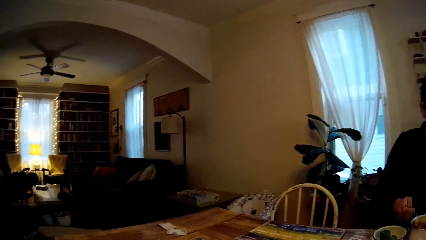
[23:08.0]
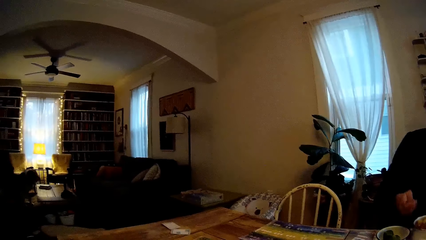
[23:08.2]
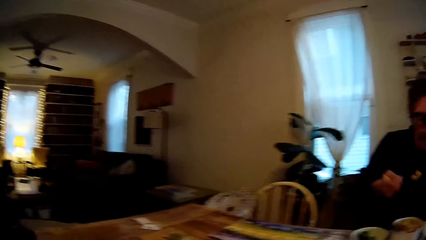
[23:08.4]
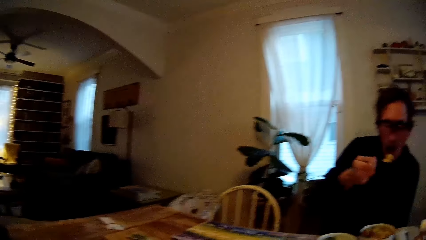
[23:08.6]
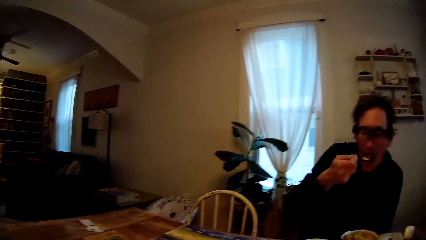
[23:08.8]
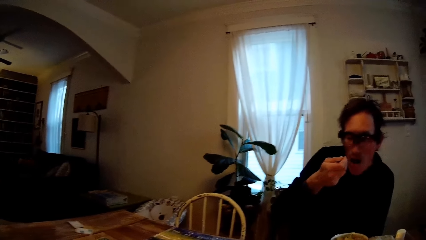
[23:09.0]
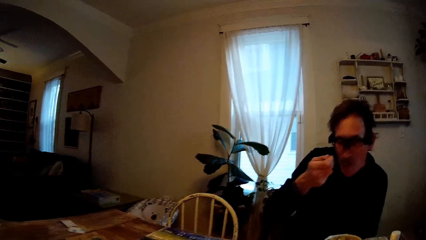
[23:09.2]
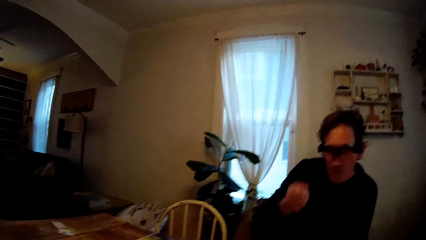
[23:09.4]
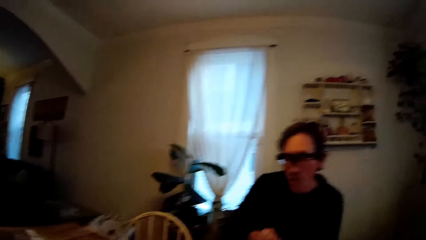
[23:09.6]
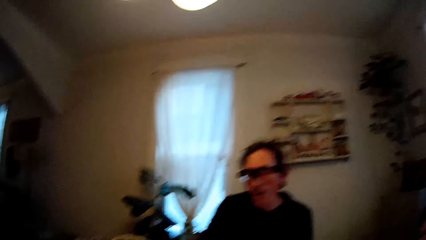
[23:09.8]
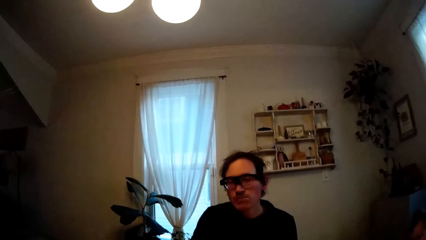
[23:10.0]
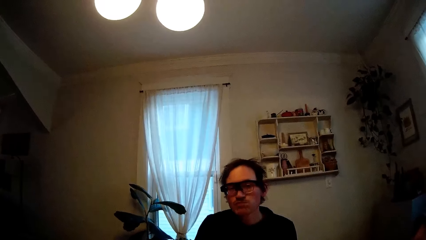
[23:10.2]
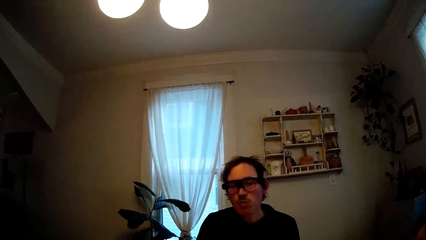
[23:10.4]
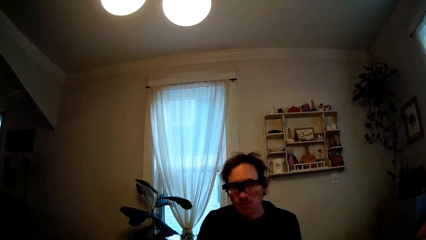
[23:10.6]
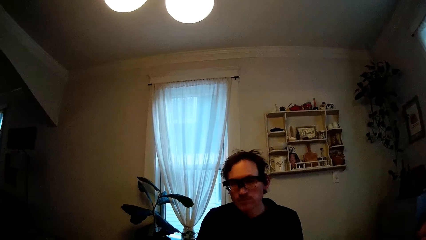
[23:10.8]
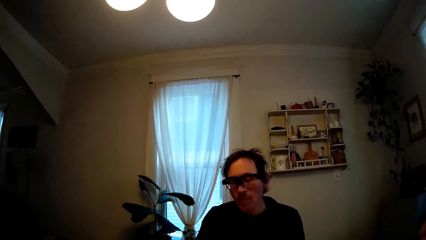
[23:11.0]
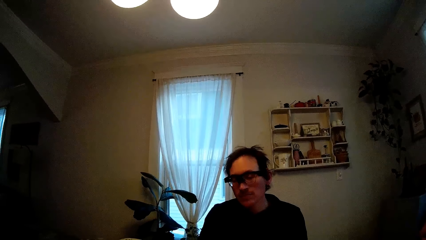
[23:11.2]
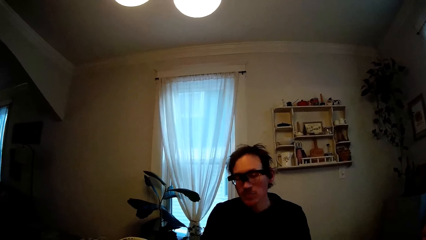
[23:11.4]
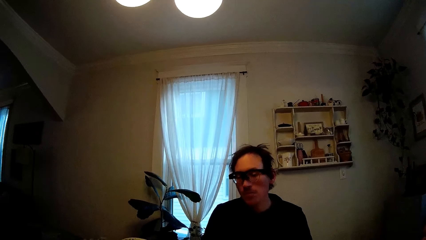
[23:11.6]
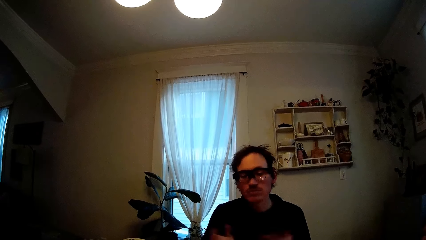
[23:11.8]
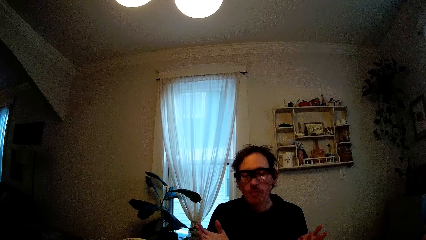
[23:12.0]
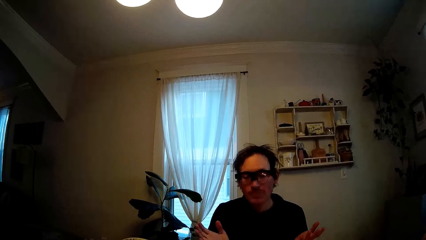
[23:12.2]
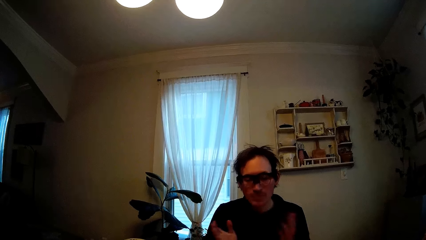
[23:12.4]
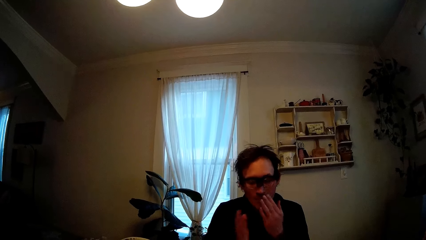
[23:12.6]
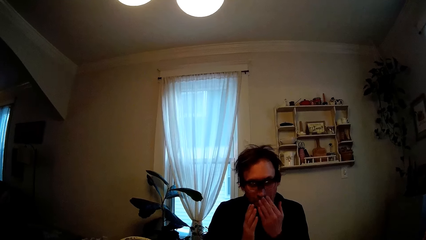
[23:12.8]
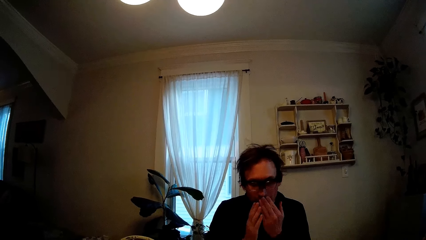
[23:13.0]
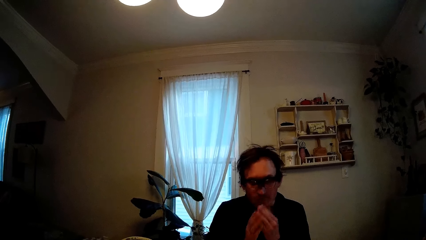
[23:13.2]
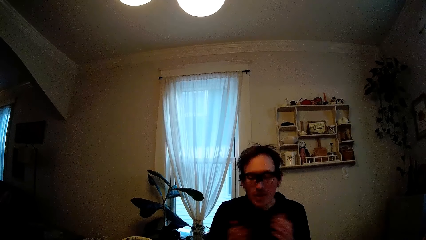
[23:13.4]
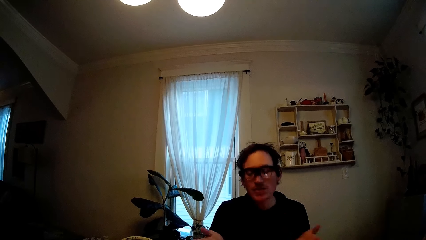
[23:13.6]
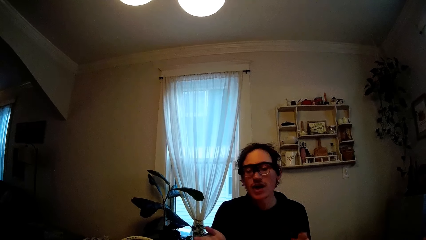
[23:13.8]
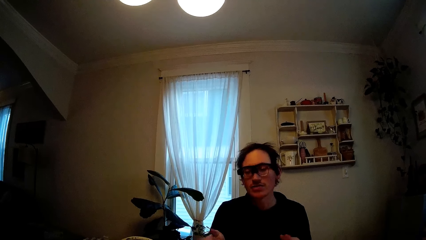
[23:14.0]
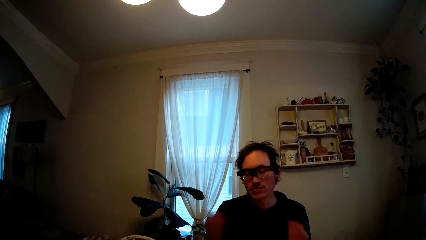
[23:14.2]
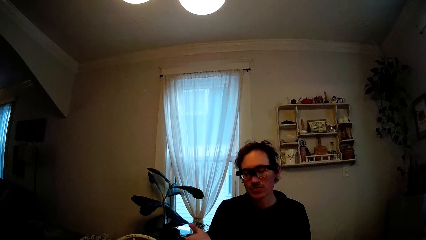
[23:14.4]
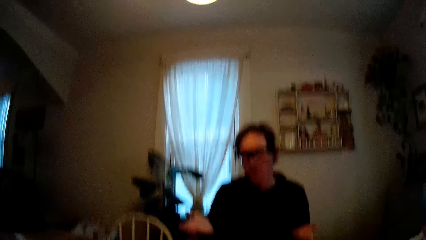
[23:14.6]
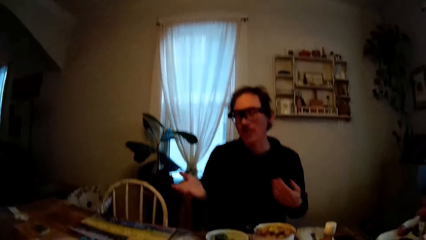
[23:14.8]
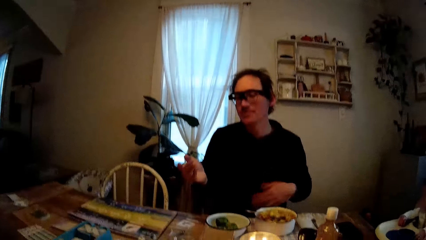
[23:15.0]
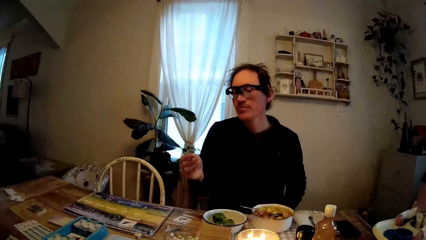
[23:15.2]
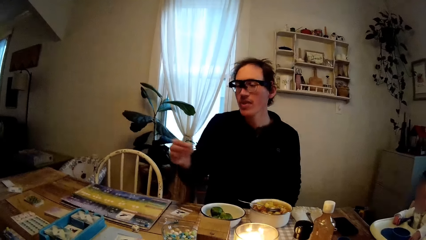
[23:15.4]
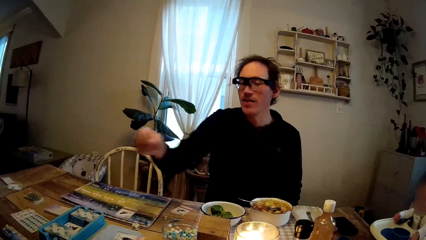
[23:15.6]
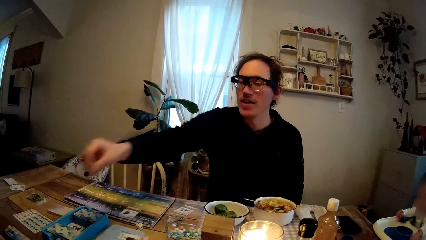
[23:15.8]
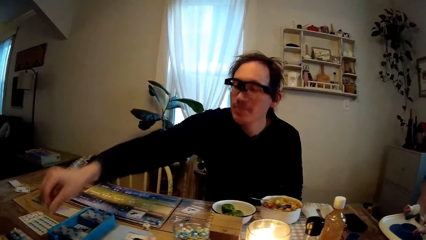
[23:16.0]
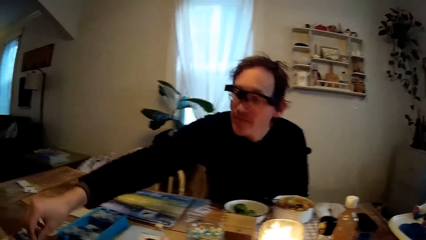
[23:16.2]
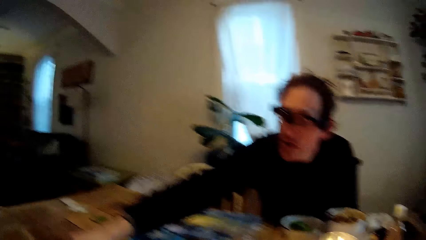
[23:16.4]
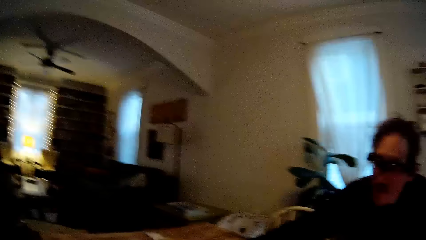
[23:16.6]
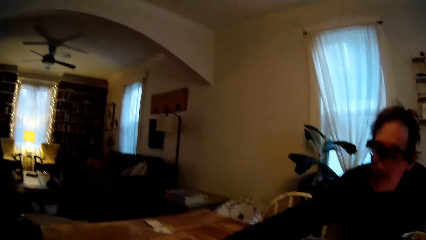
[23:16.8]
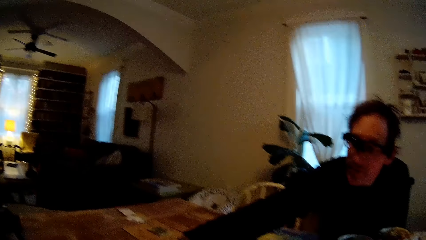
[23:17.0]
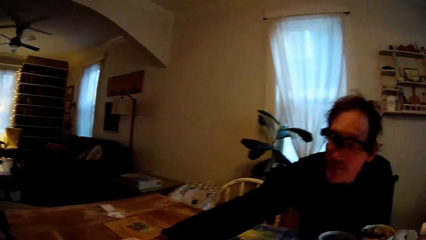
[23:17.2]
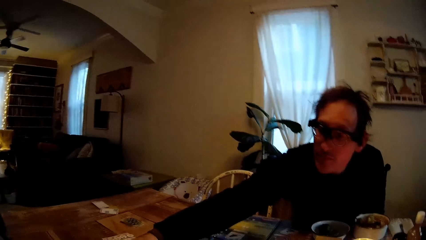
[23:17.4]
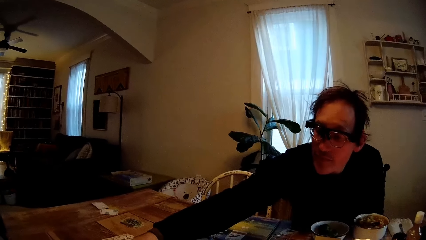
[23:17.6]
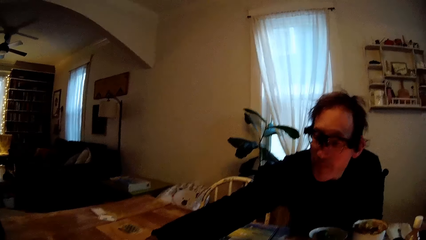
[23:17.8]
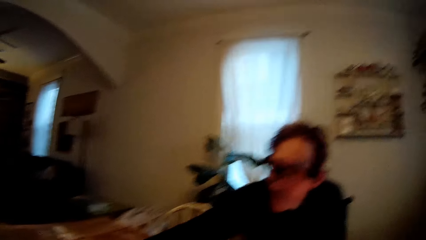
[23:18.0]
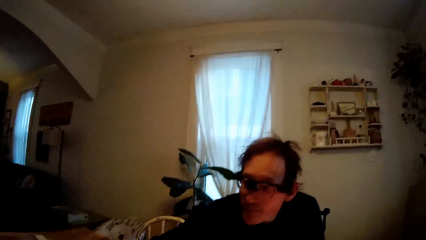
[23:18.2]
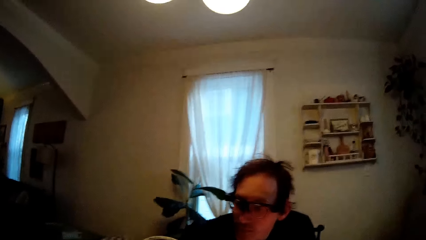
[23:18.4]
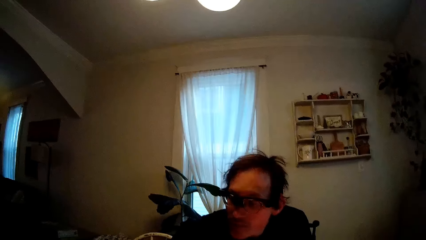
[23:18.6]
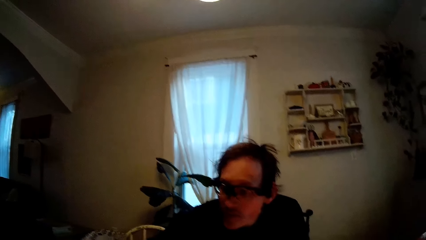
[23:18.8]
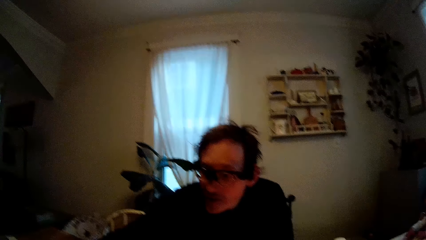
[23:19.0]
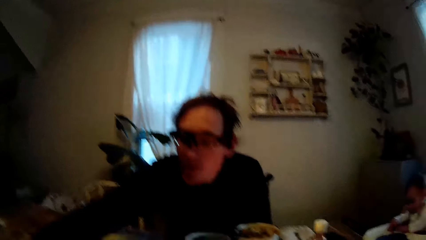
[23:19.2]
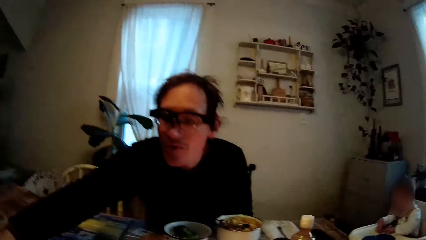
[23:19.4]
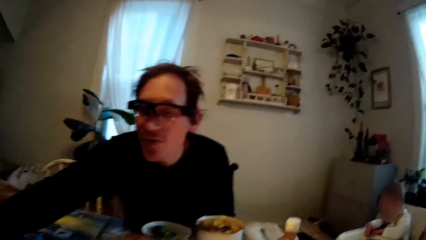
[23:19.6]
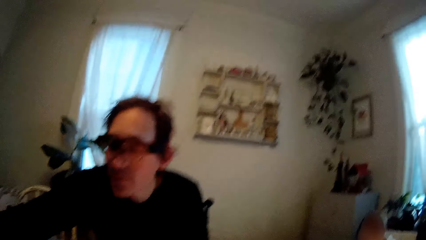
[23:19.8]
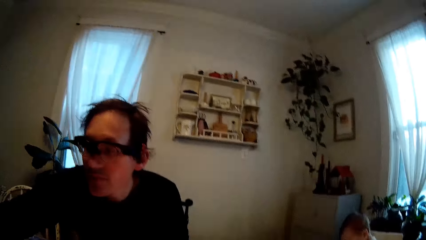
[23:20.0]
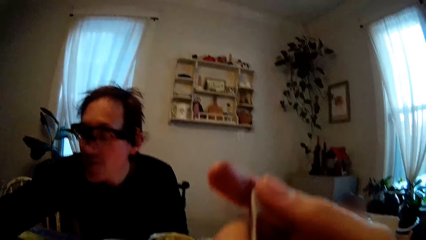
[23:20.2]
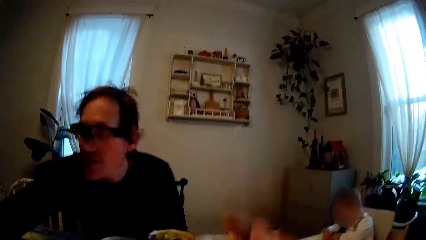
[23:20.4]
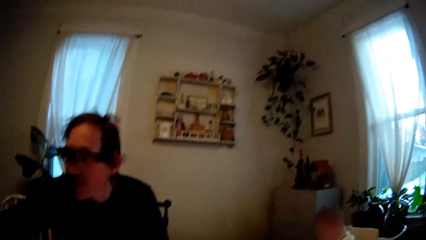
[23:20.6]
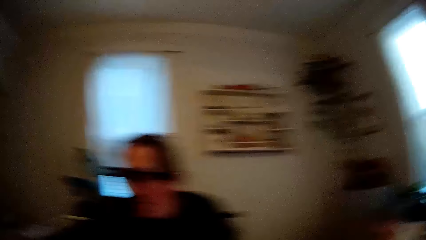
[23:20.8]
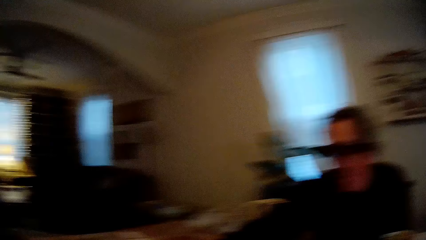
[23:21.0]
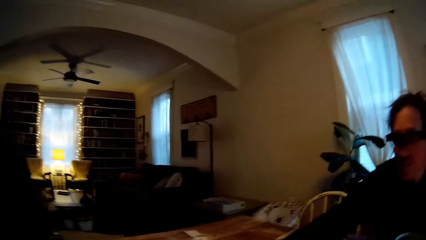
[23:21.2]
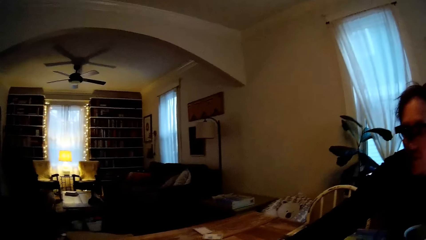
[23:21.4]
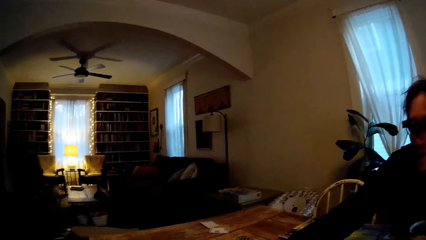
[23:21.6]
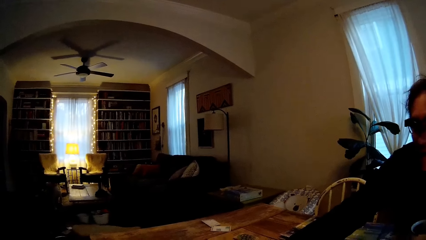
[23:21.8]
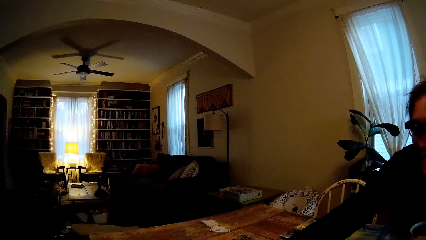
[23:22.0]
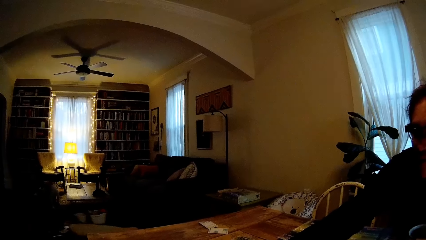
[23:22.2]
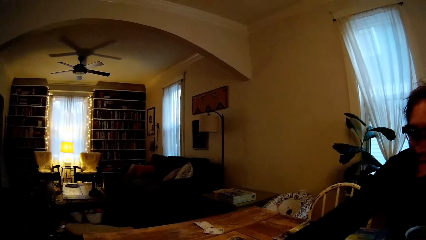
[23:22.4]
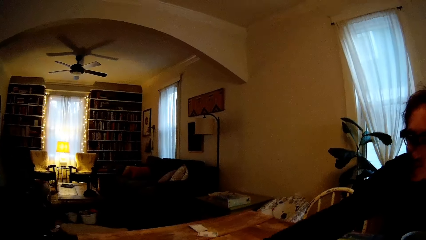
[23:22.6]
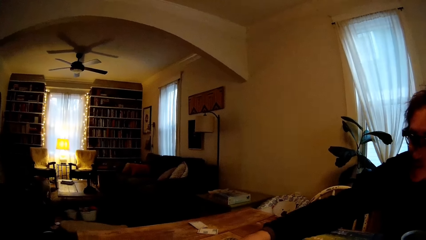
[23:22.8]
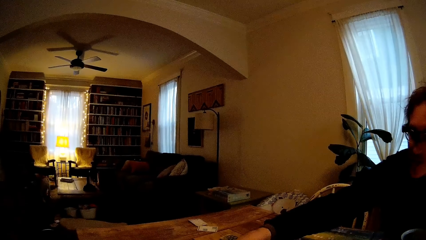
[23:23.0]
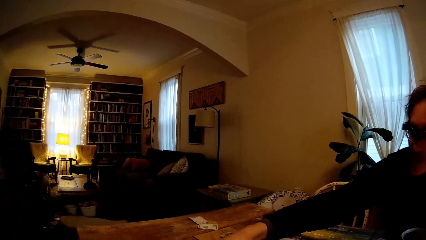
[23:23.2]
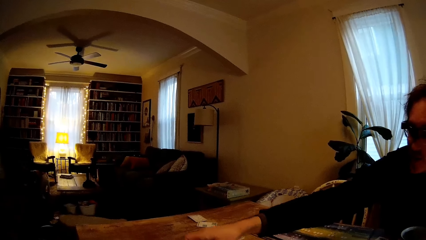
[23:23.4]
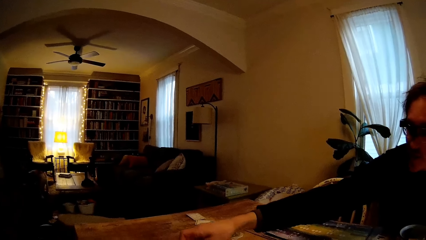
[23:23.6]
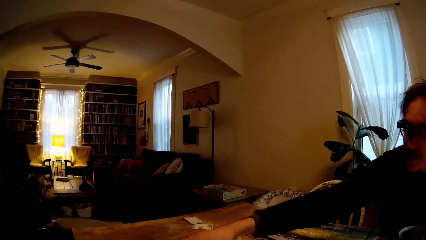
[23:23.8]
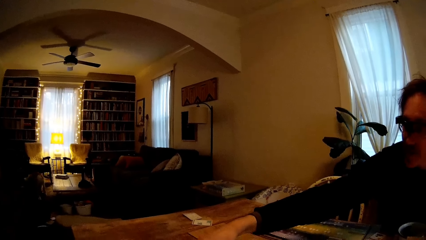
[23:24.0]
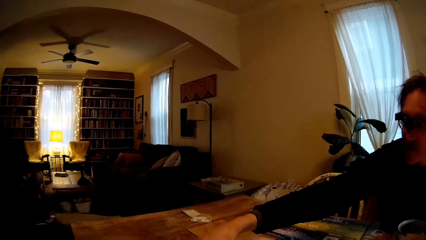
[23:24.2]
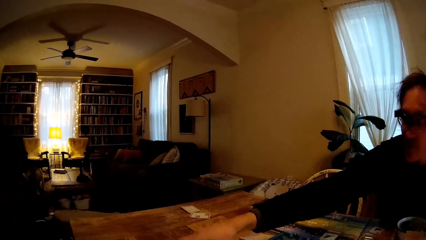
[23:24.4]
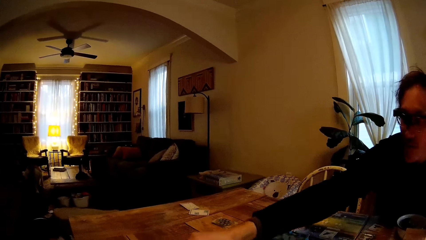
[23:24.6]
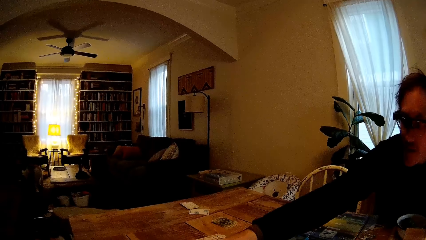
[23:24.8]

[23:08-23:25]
The man scoops some fruit salad from a bowl of fruit salad with a spoon in his right hand and eats the fruit salad with the spoon in his right hand. The camera wearer converses with the man. The man gestures with both hands. The man stretches his right hand over the table. The camera wearer raises the fork with her right hand.
